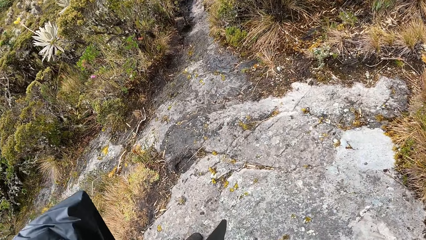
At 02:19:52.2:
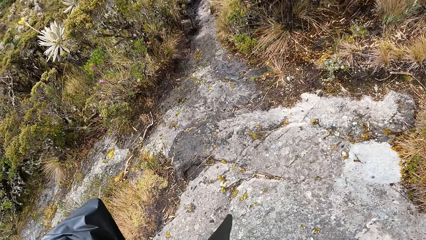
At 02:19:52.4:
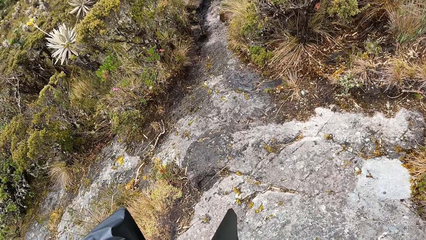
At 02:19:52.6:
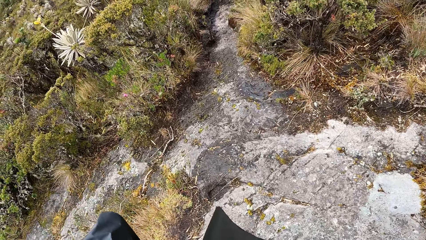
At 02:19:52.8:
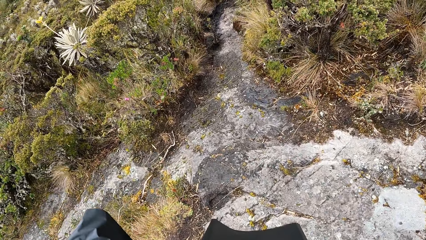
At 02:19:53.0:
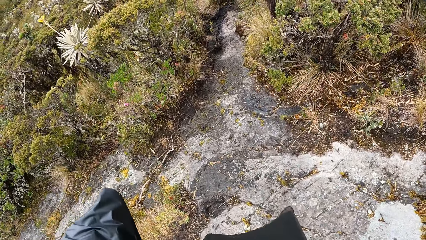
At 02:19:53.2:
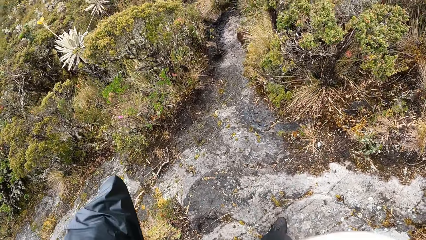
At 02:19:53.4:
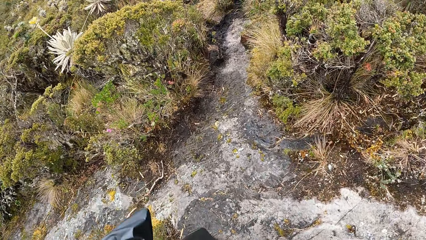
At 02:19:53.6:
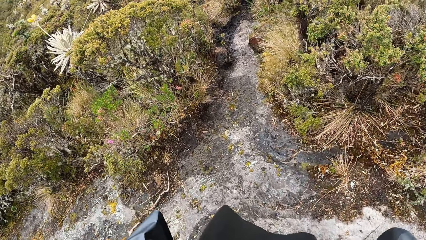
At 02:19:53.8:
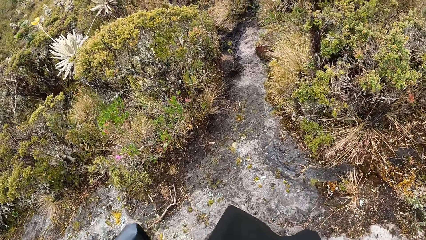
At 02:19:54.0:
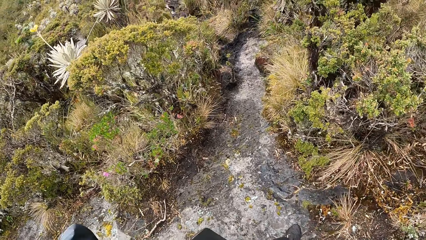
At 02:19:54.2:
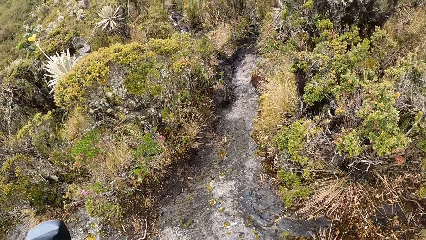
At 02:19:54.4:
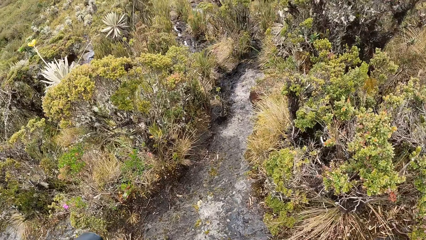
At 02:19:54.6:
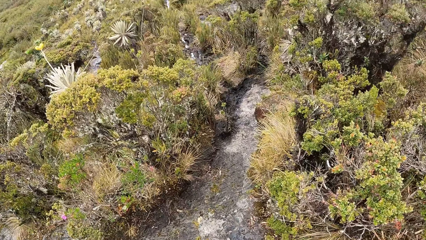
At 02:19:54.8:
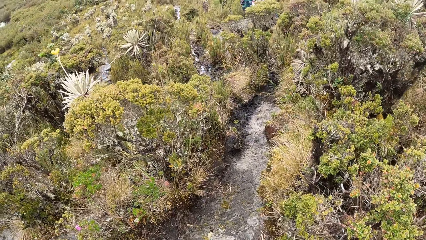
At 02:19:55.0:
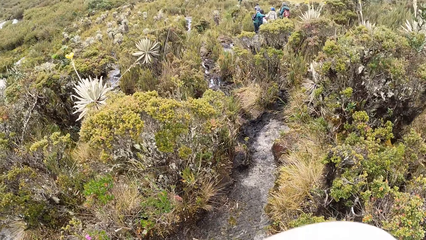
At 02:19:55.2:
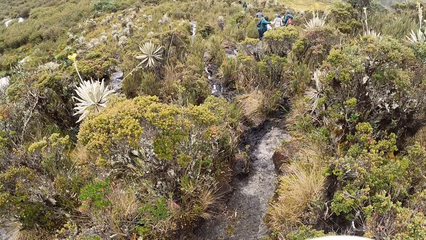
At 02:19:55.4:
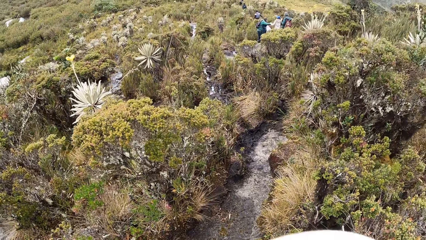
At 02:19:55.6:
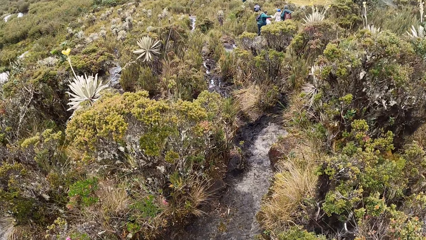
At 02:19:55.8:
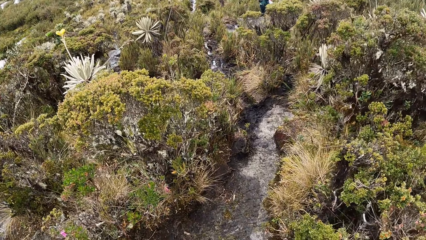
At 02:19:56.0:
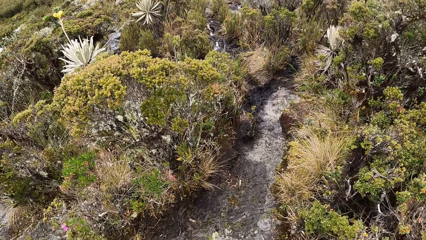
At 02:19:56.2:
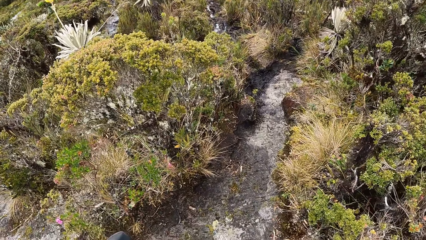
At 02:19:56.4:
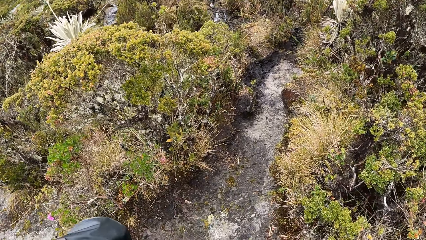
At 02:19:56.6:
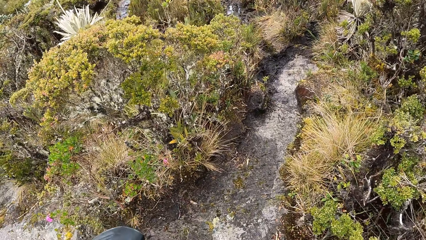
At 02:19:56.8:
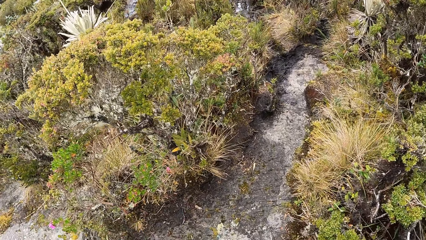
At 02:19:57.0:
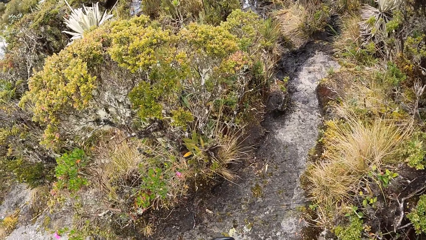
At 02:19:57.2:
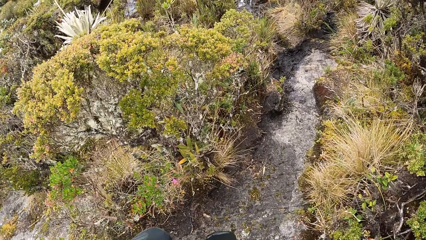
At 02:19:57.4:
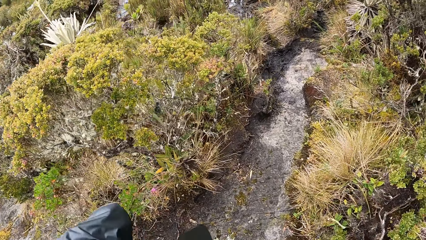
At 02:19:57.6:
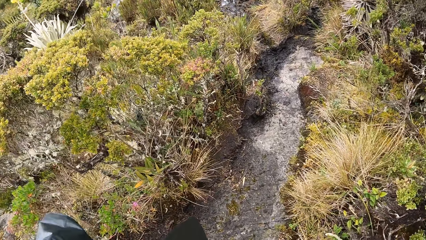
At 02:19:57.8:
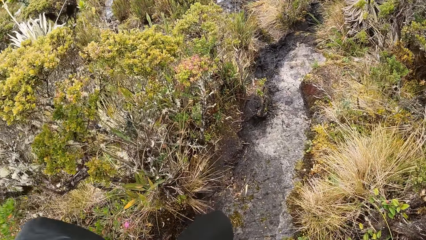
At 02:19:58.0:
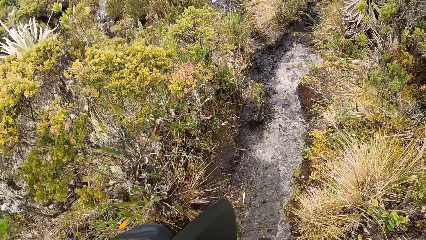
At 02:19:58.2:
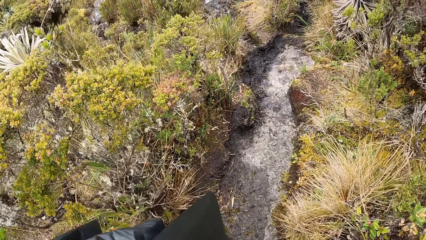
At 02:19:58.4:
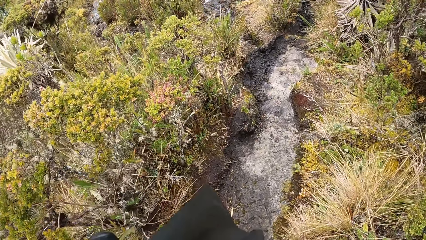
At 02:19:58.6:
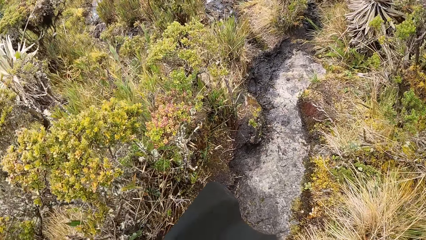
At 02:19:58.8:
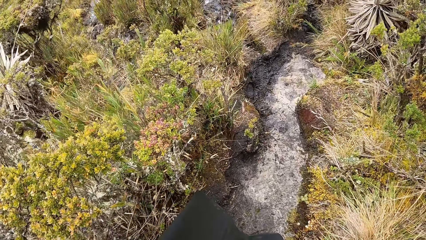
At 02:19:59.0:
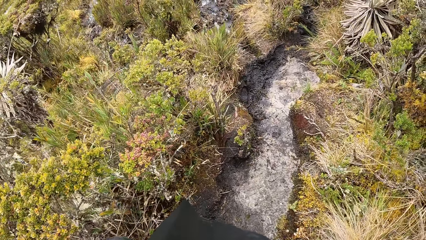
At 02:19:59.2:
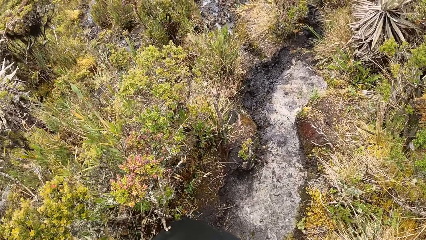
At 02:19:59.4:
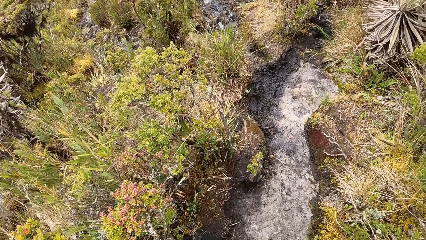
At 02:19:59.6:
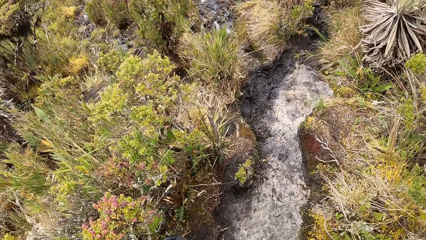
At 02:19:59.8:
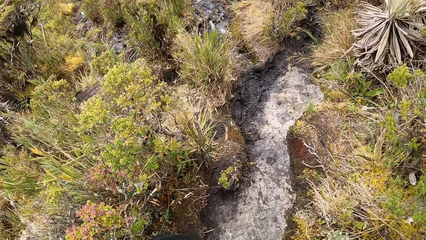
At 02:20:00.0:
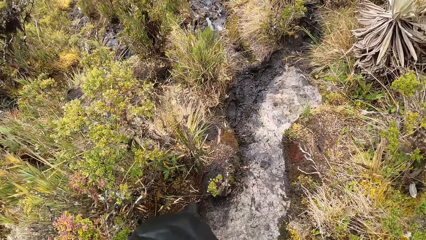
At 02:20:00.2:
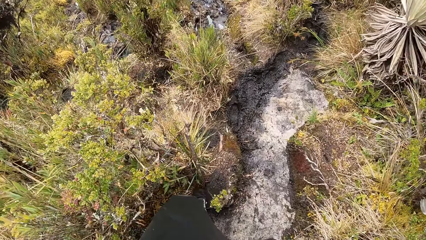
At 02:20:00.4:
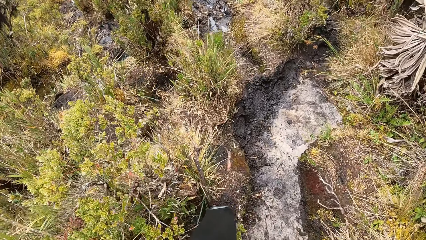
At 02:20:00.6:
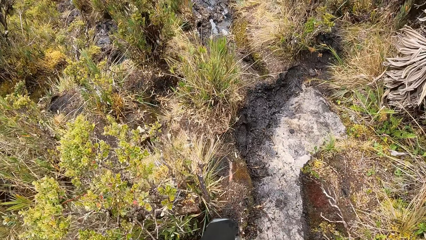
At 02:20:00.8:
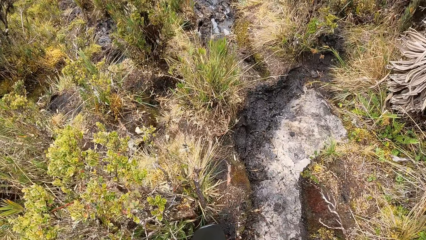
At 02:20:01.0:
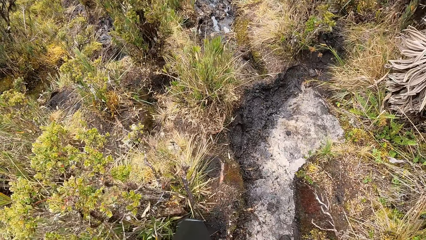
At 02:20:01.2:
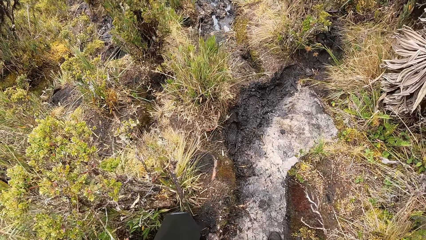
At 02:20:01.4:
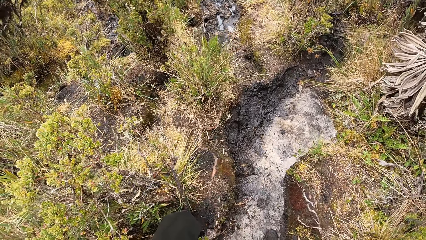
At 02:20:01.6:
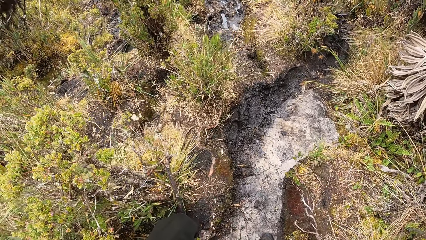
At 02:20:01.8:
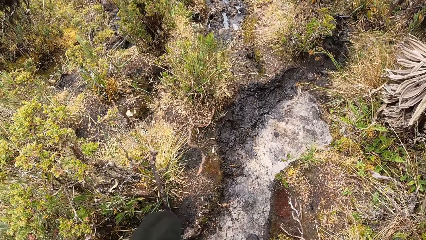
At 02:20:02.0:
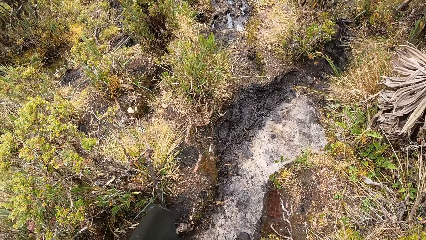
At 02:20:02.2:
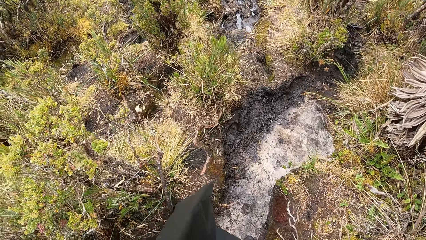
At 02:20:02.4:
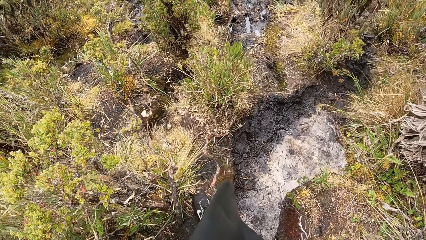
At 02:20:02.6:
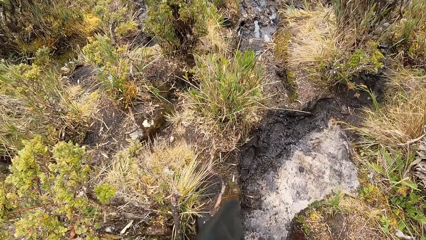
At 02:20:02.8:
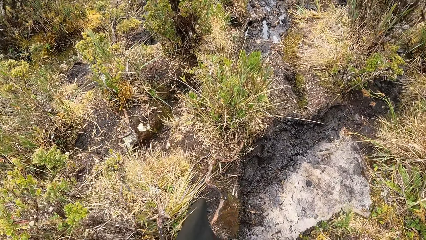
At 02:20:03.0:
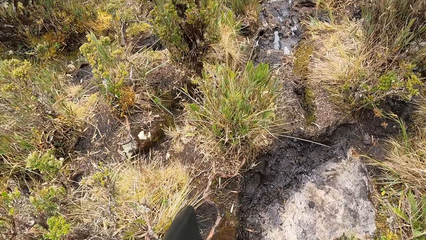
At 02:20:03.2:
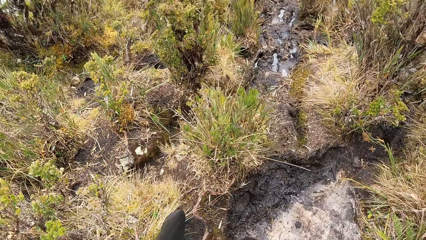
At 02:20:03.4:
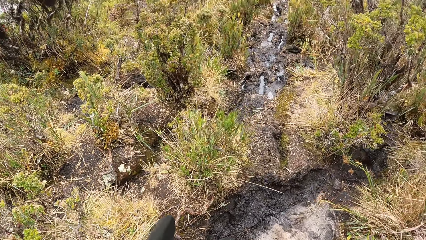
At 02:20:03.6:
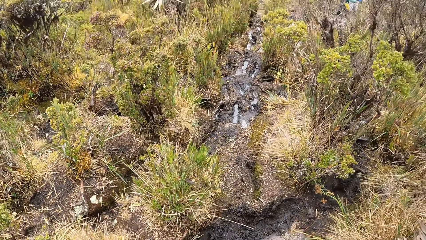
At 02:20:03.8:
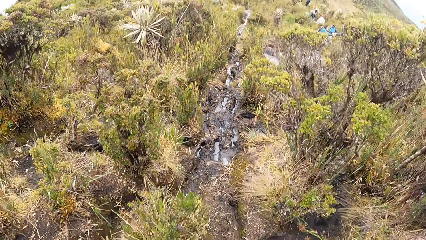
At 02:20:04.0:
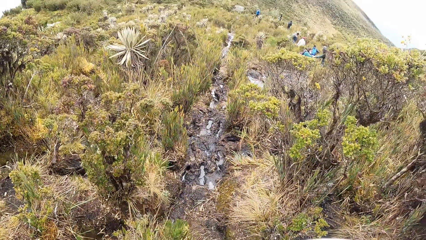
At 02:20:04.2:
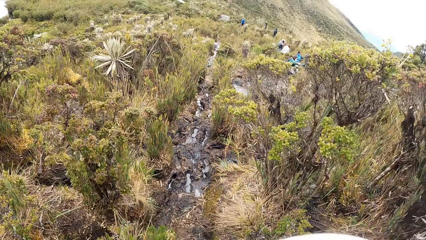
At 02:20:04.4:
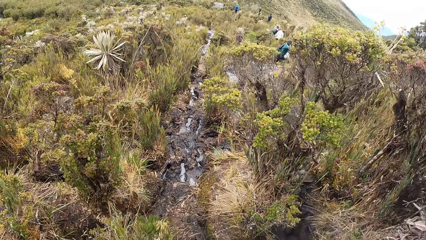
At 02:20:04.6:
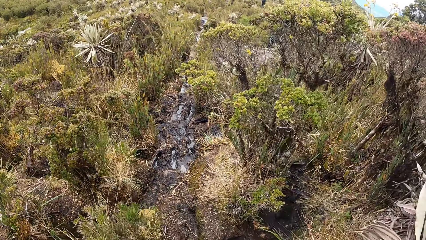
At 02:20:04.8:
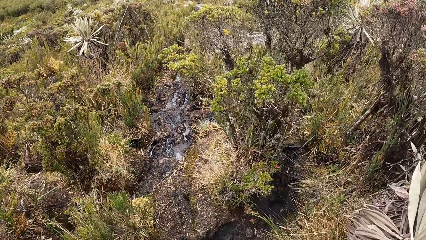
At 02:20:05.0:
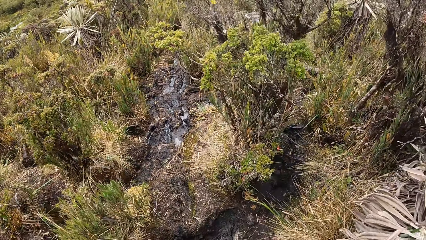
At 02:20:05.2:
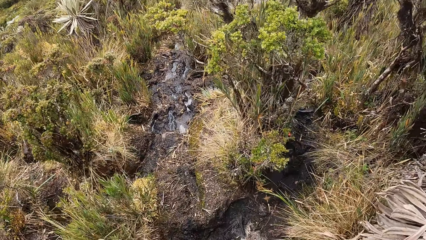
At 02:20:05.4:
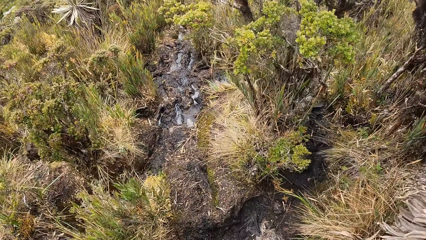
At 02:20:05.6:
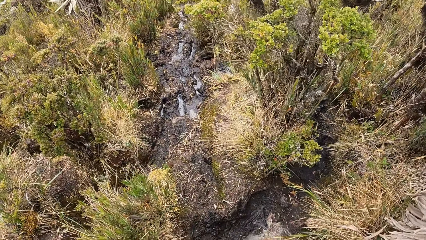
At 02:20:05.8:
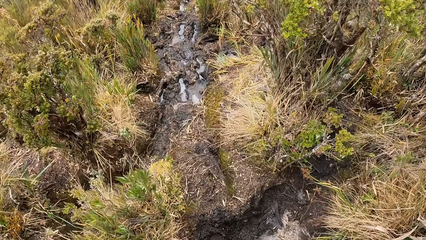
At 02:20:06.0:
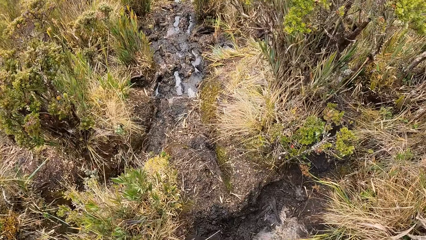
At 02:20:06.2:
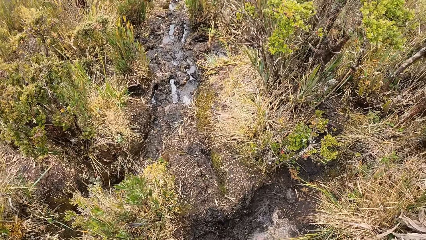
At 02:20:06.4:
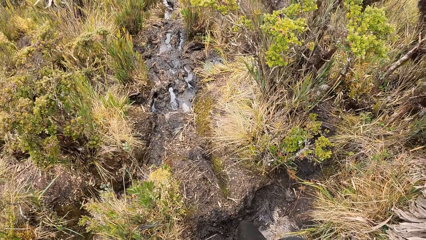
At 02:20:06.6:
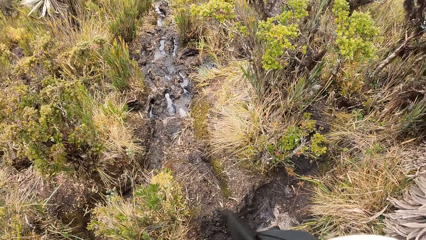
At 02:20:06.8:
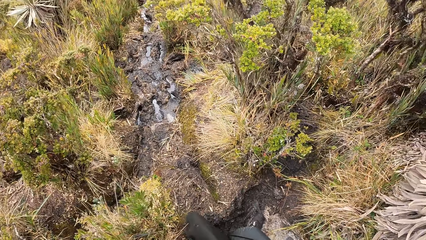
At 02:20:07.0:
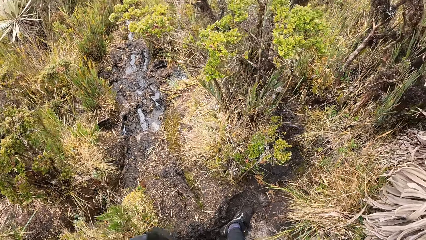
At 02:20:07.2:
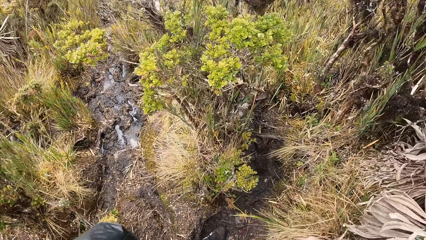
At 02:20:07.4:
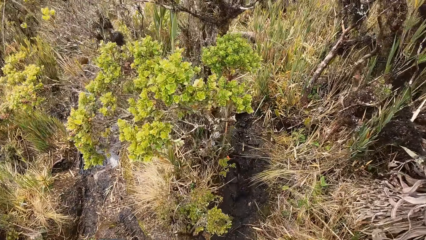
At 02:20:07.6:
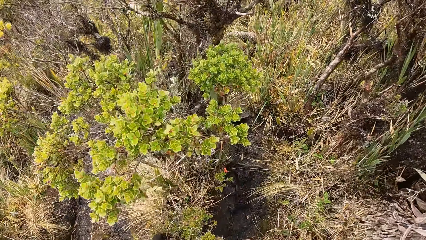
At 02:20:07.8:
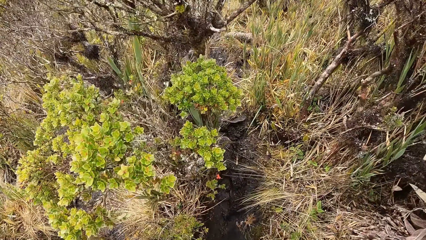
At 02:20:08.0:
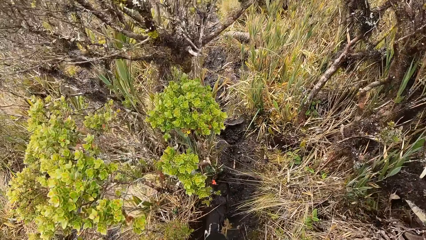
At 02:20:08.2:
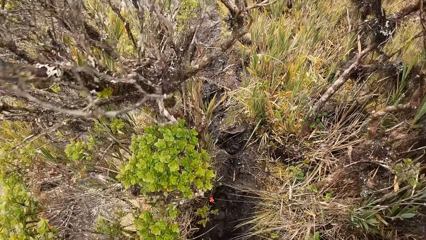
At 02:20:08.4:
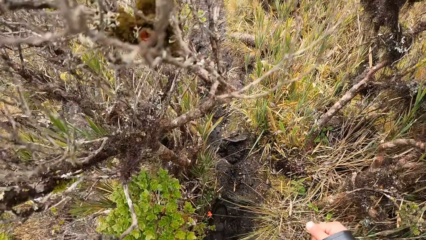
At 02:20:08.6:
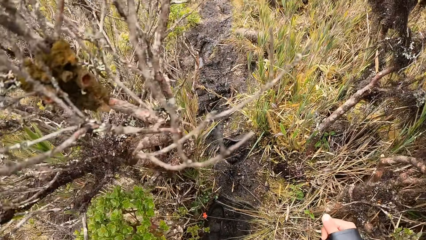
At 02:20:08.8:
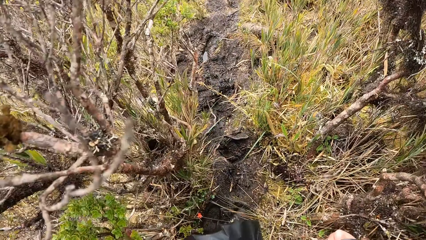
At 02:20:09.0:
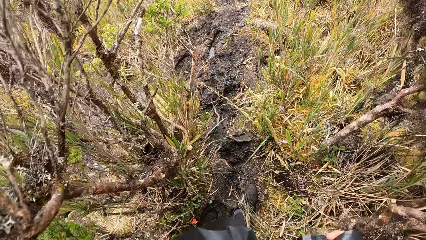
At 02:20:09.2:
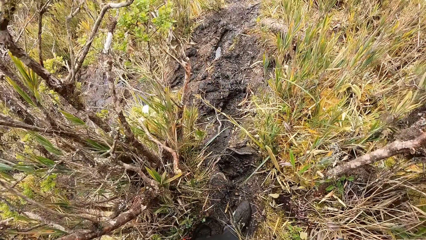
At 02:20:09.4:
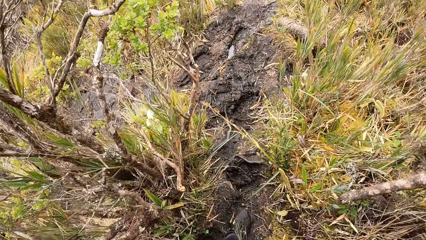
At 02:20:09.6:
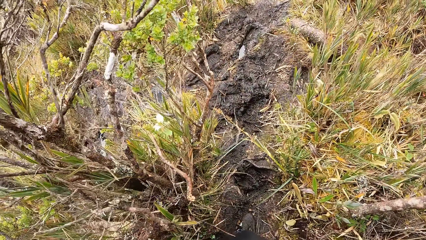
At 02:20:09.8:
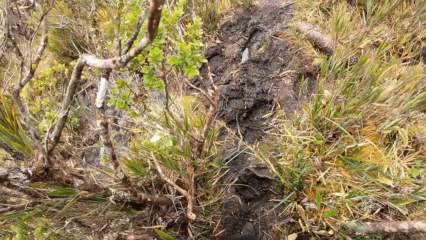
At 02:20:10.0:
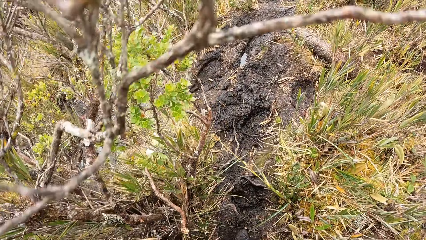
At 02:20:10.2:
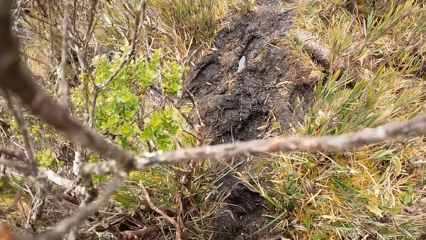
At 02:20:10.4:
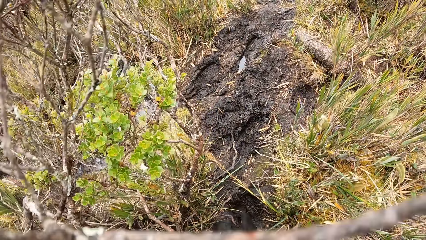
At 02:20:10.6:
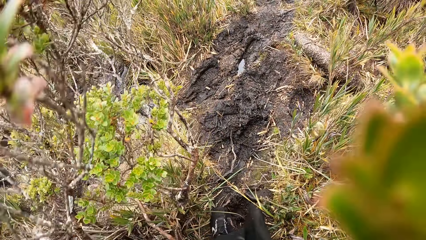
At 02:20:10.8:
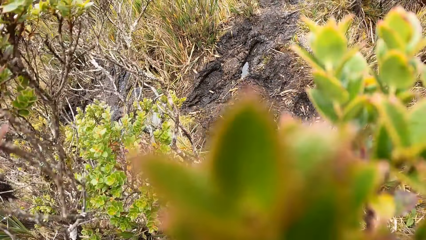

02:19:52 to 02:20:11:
The camera wearer steps away from a rock. They climb down. They walk through a clear path on the mountain. They are looking down.
